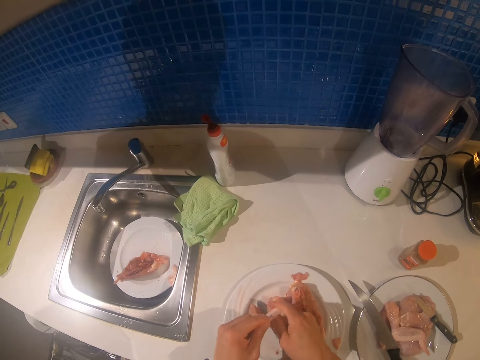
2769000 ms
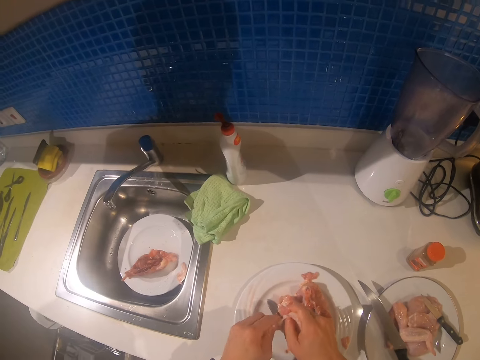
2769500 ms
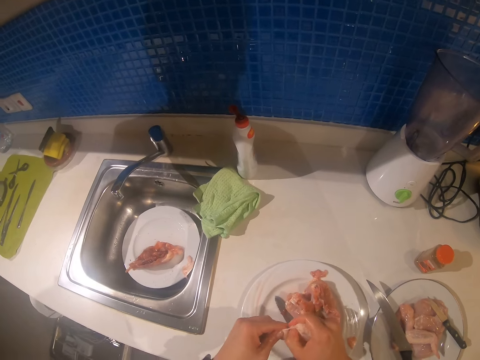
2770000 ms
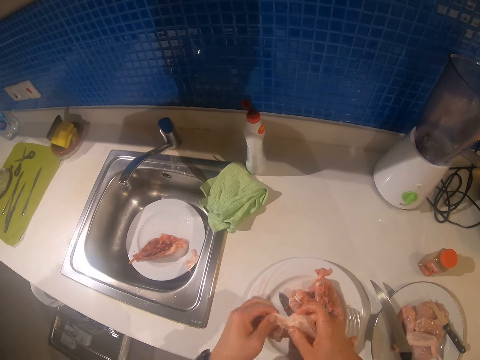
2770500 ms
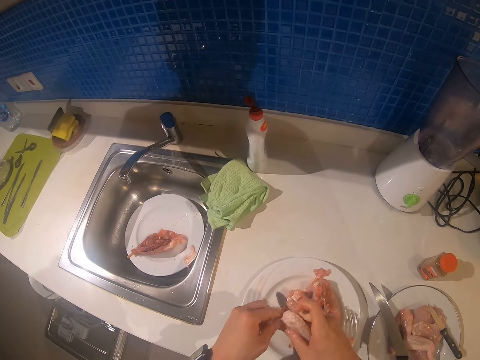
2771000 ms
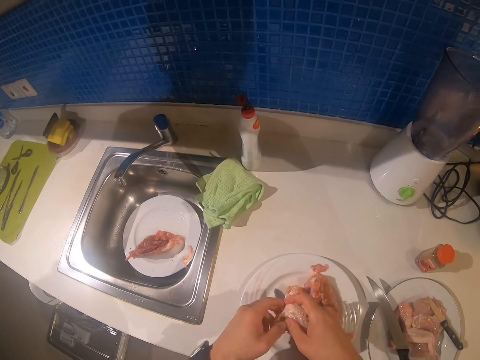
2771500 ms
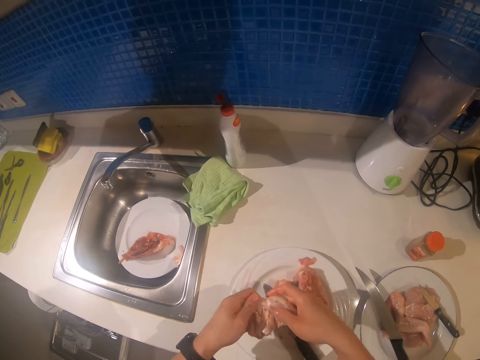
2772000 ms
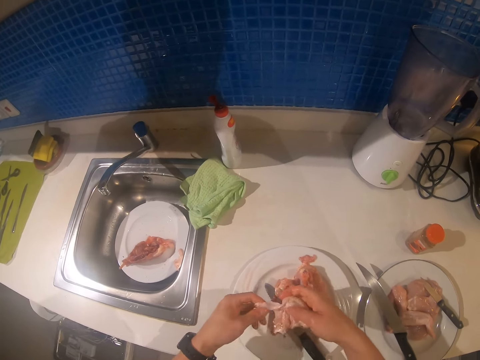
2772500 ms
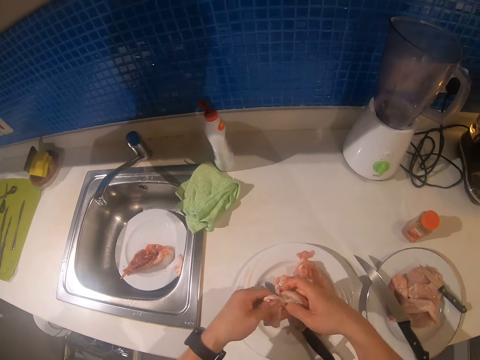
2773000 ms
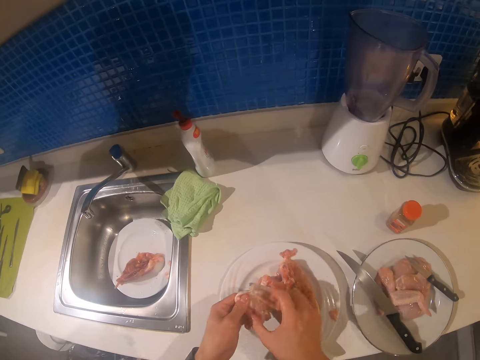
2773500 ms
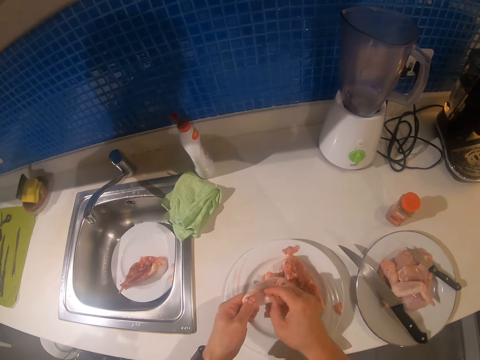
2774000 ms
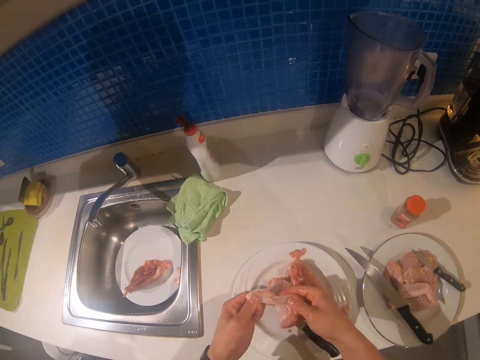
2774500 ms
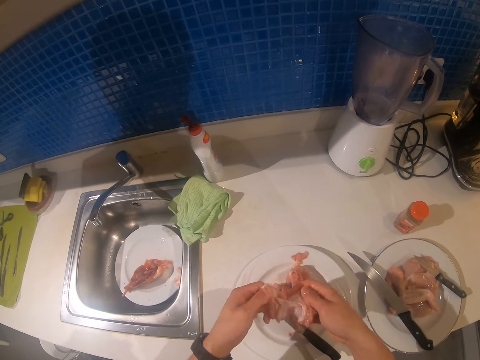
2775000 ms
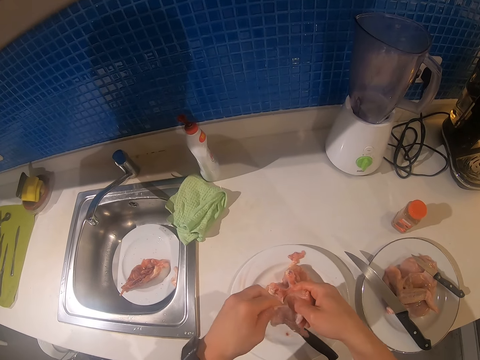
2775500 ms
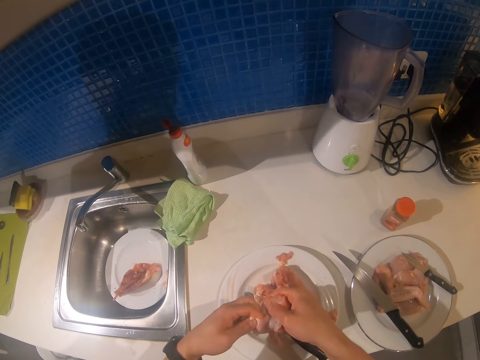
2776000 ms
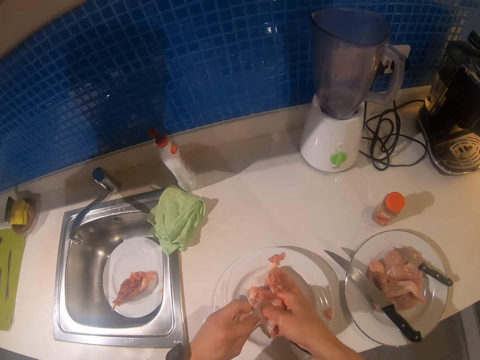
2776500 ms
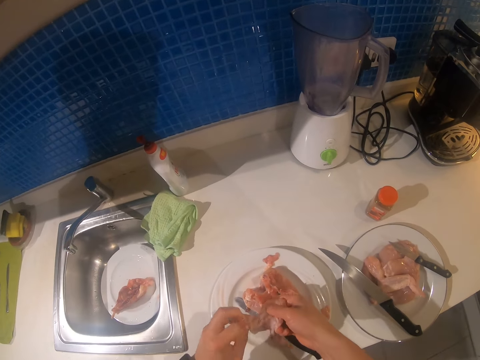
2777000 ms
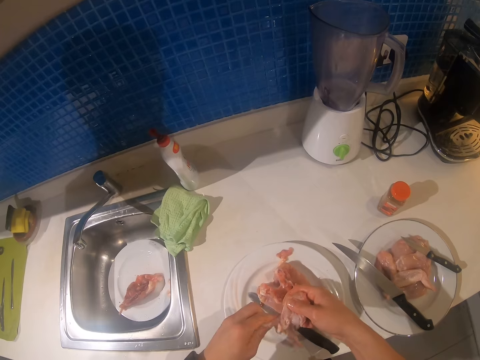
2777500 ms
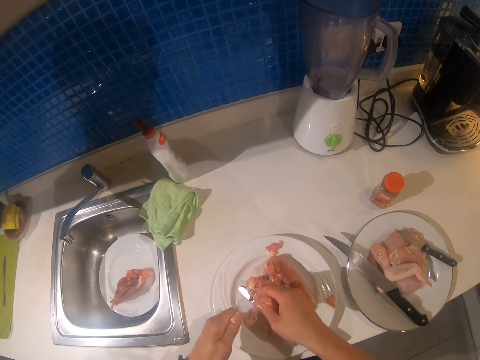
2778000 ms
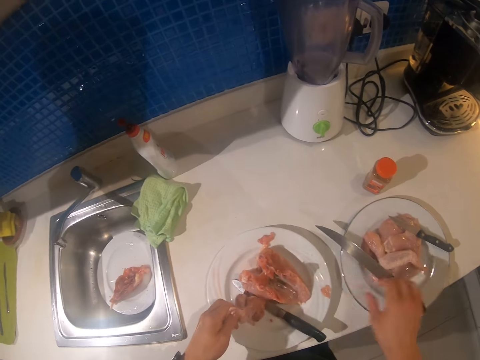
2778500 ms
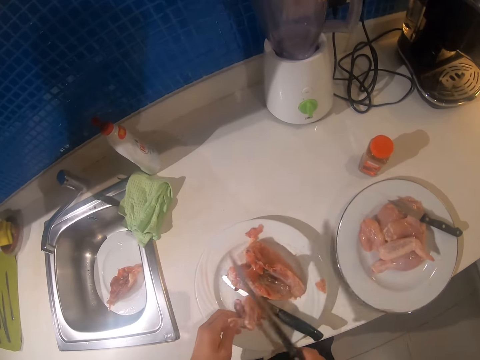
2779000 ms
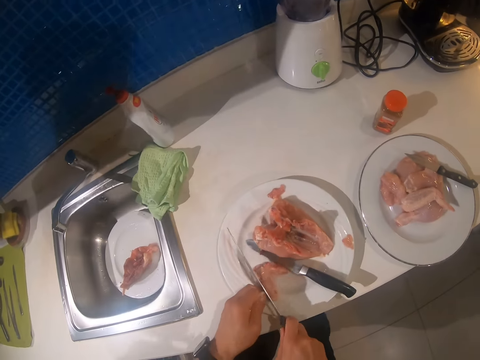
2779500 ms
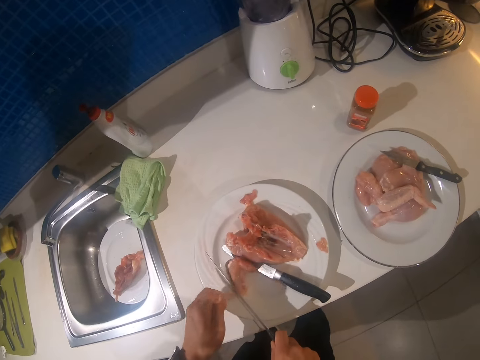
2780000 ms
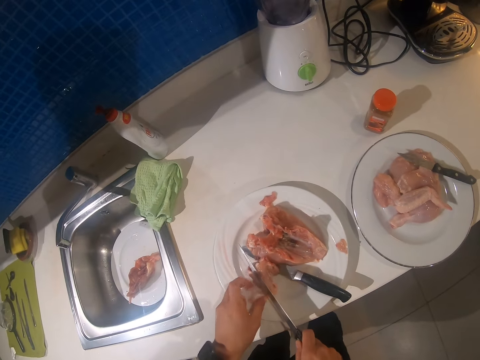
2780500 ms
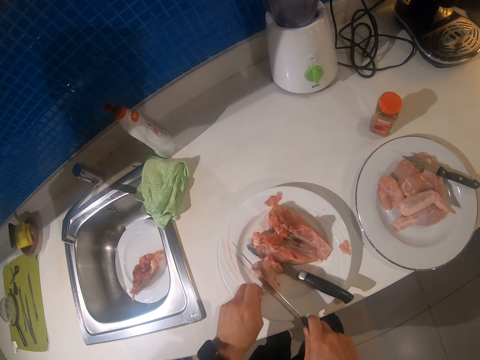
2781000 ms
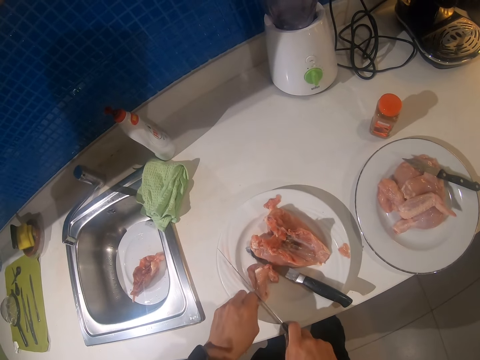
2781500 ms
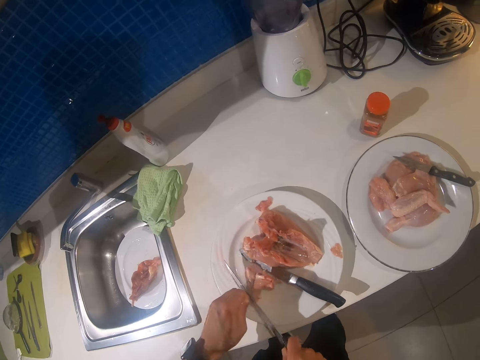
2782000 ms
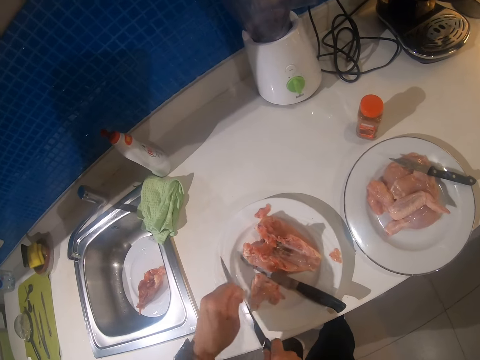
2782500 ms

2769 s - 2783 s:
The camera wearer pulls off the chicken skin. They pick up the knife and cut off the chicken skin with the knife.

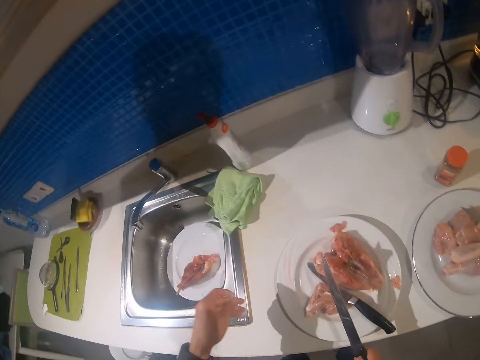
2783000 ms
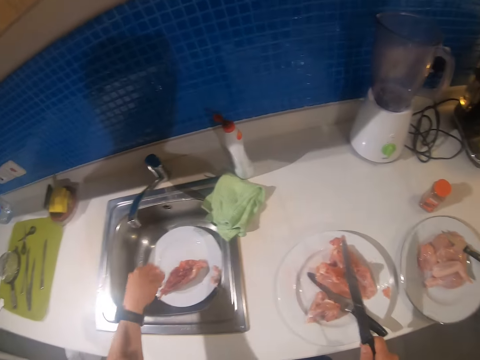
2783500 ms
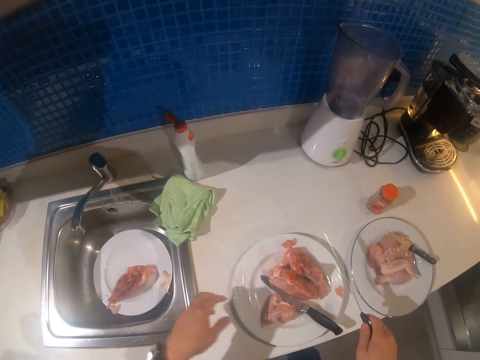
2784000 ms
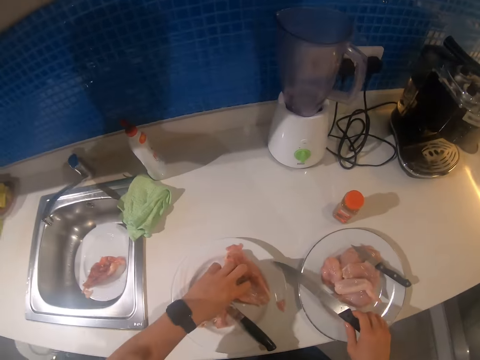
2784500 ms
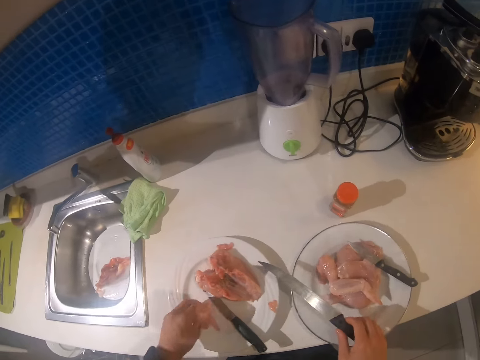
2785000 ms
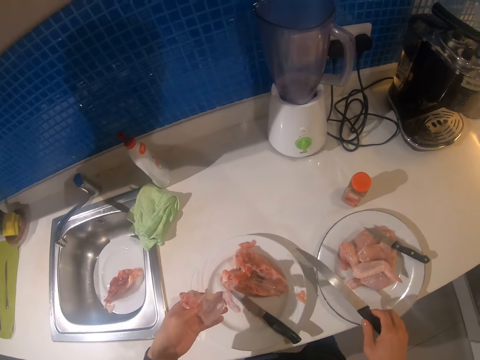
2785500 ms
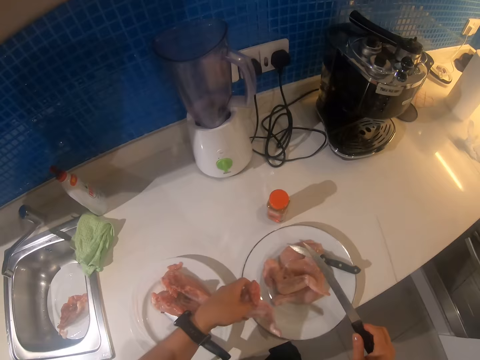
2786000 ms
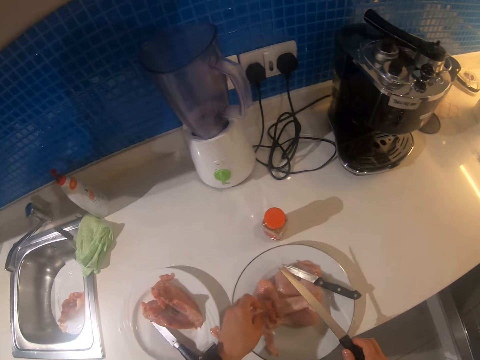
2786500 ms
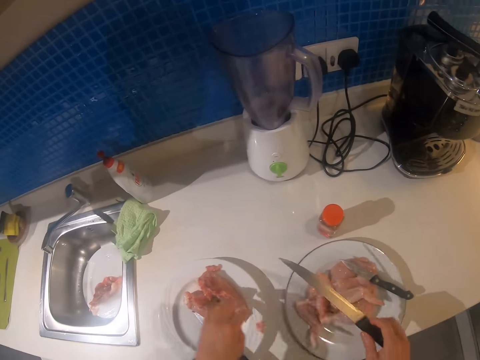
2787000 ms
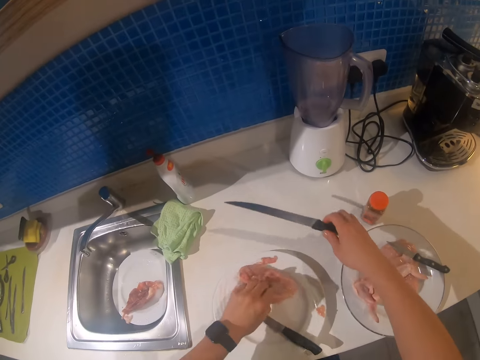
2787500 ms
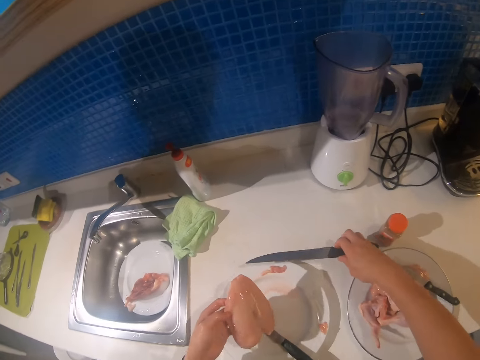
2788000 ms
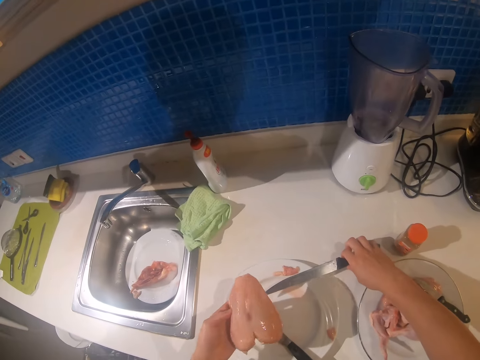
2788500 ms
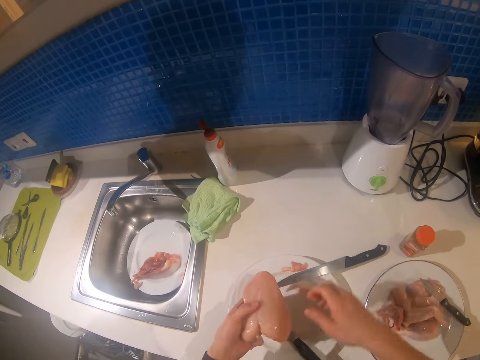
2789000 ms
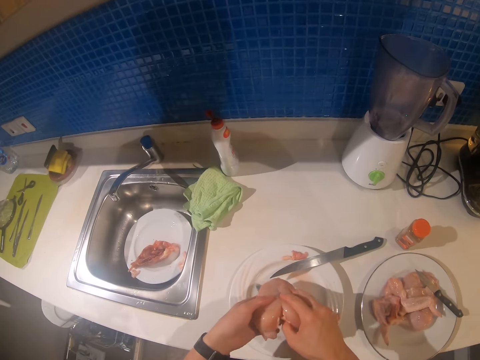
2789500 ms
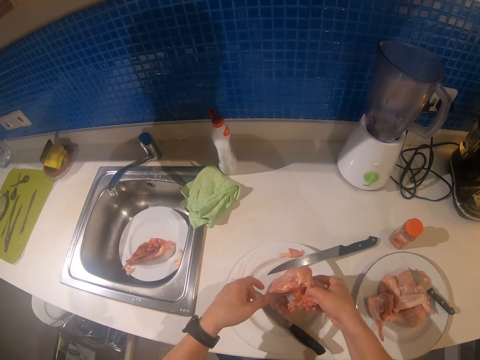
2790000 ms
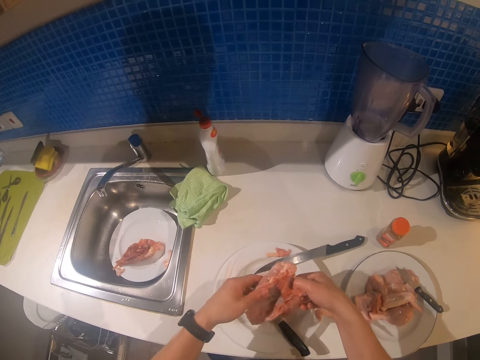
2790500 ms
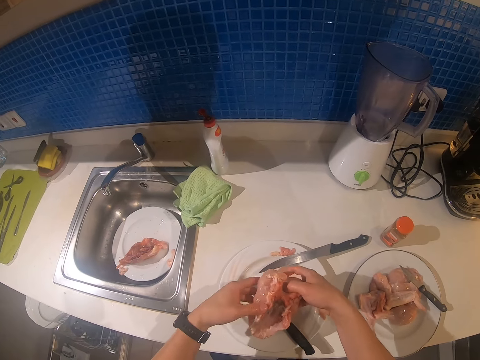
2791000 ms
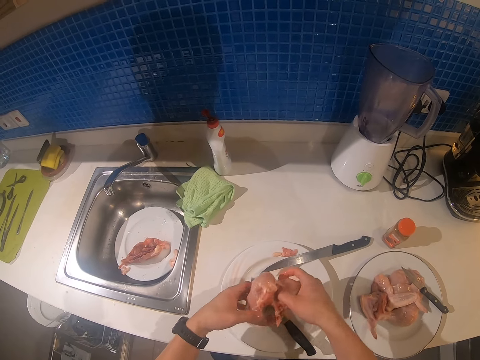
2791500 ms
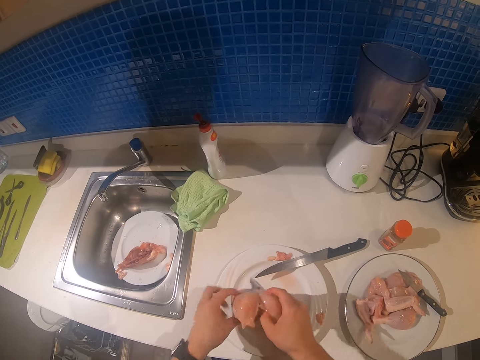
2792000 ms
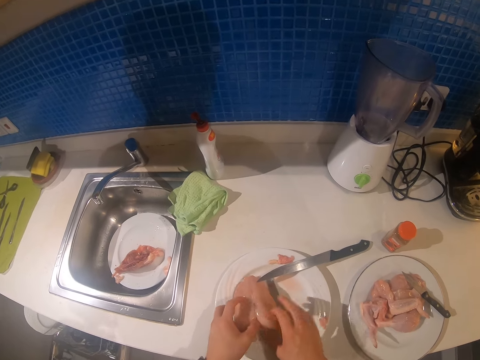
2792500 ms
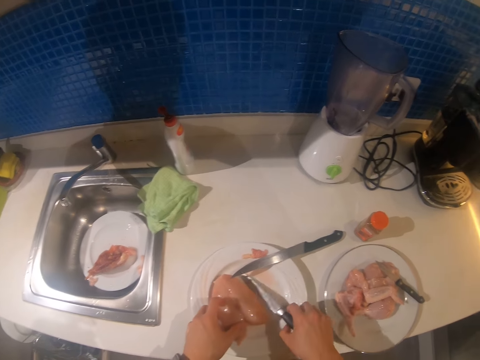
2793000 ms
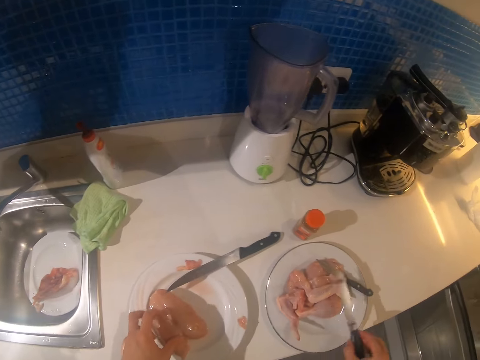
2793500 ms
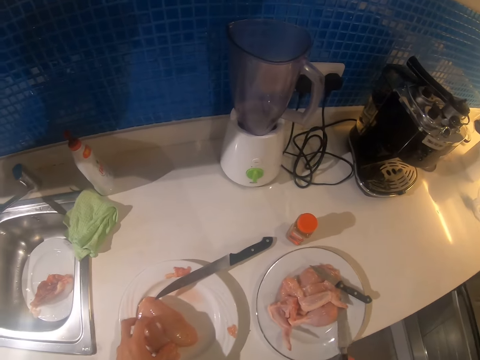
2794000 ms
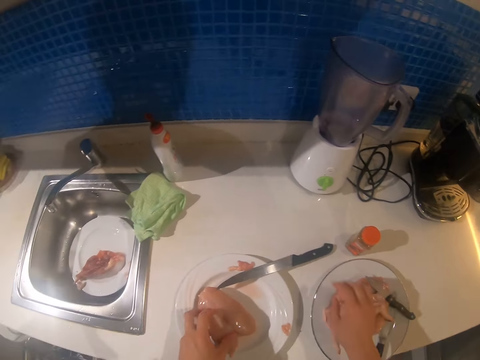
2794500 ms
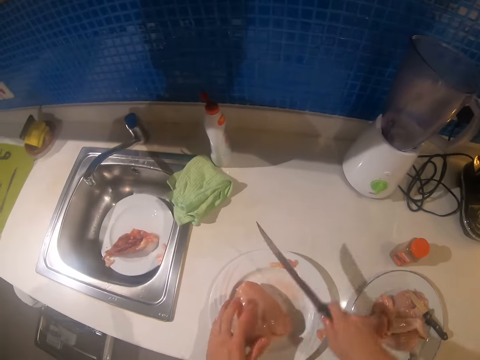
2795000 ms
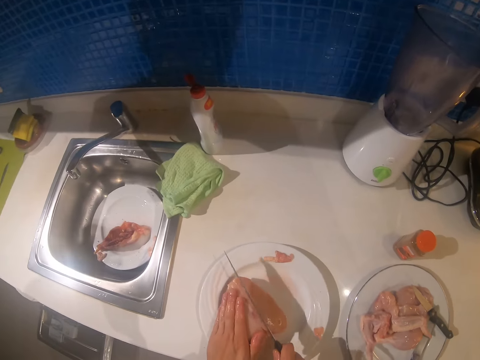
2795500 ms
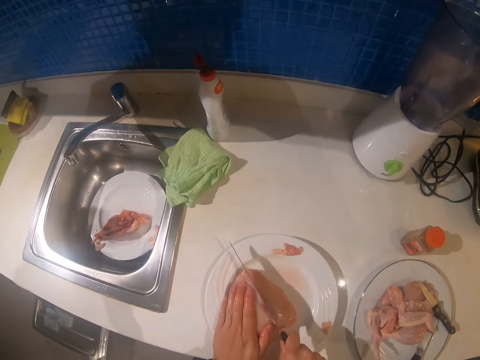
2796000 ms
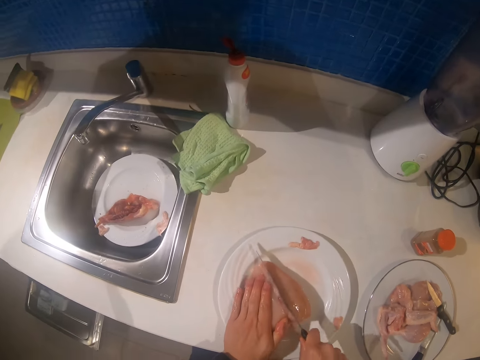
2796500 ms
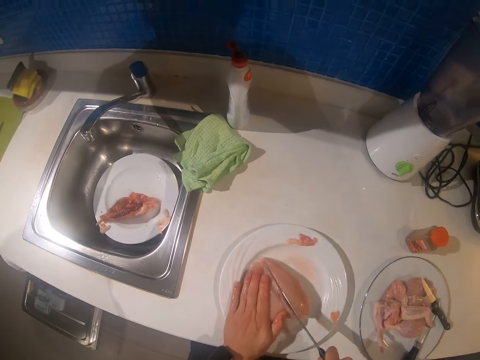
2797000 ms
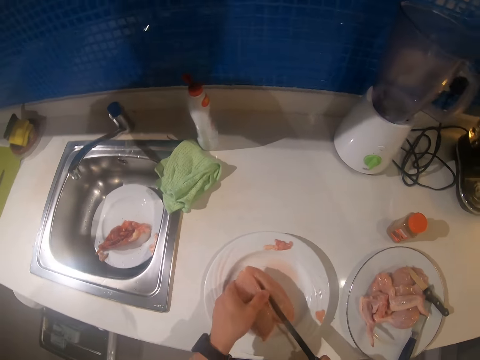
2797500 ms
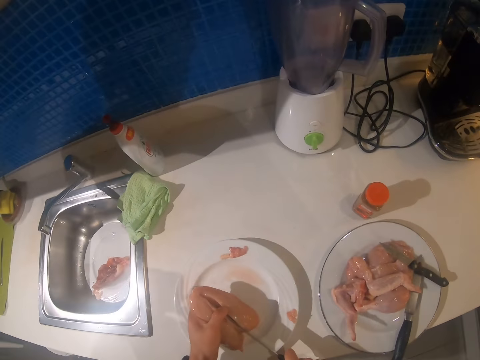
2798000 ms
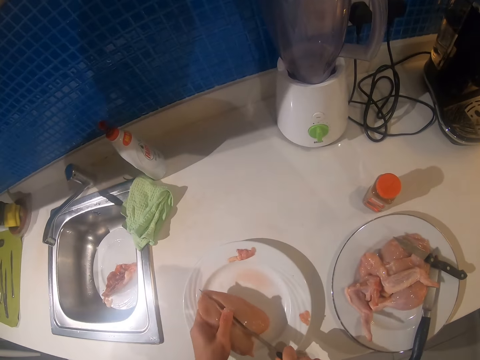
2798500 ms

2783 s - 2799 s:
The camera wearer puts the skin on some plate. They put the knife down, pick up the knife, and put the chicken piece on another plate. They pick up a piece of meat and put the knife down. They separate the piece of meat using fingers and hold the chicken piece with both hands. They take up a small knife and put away the small knife. They pick up the big knife and cut the piece of meat with the knife.
